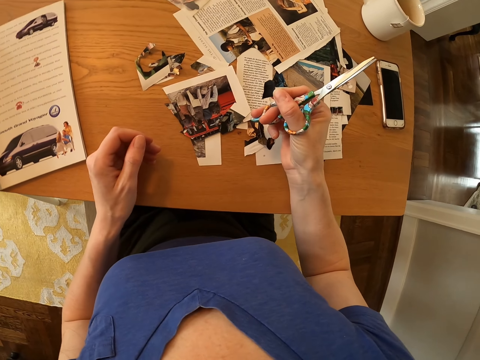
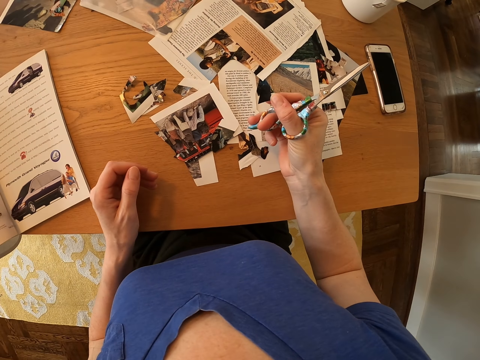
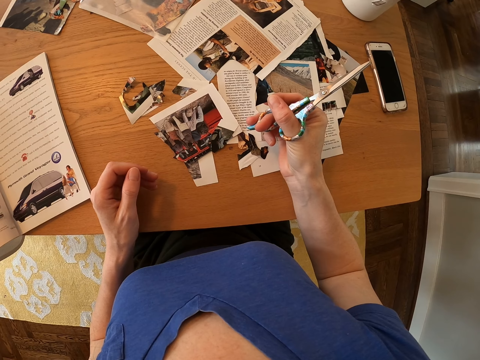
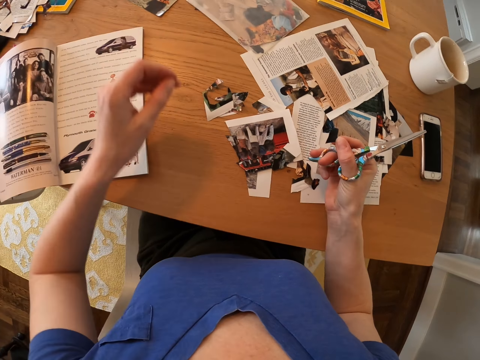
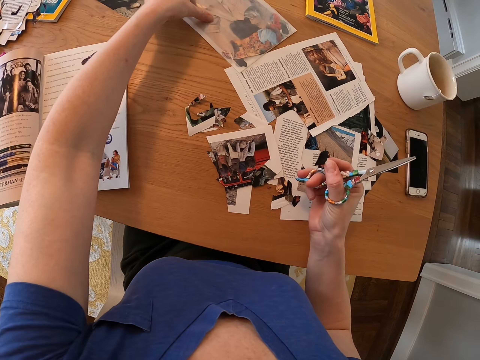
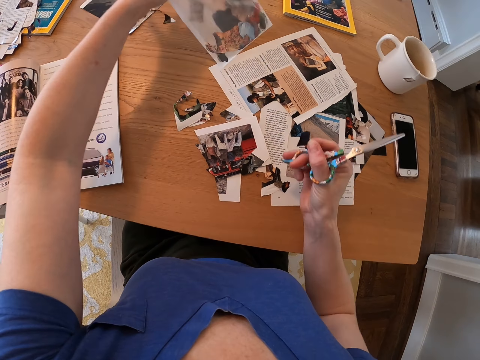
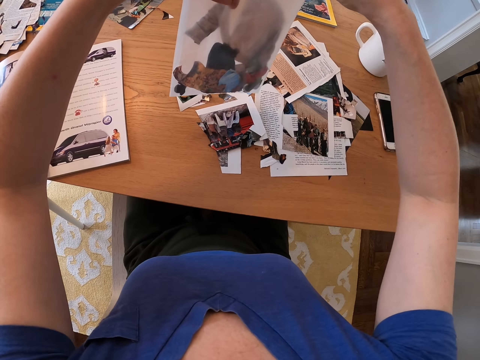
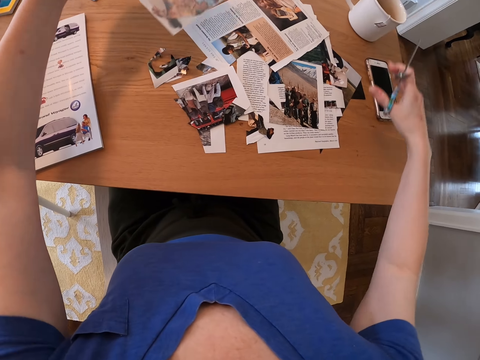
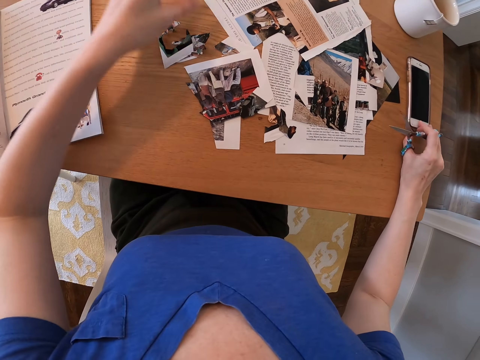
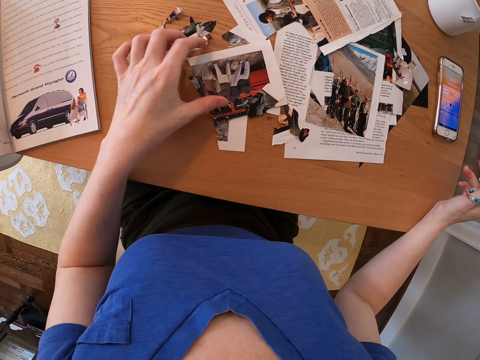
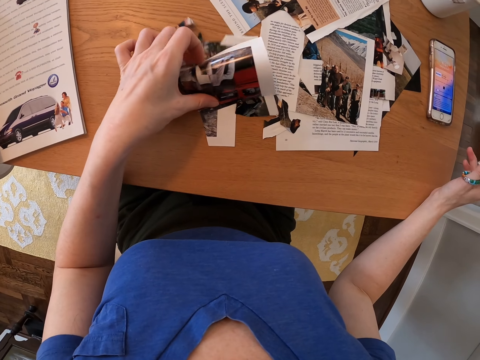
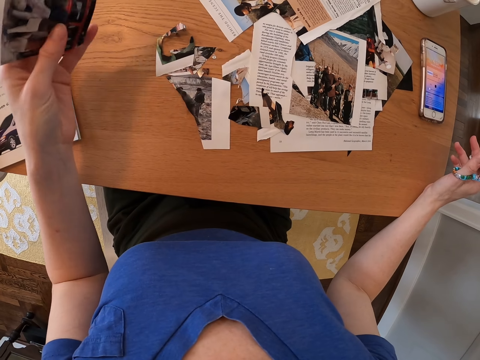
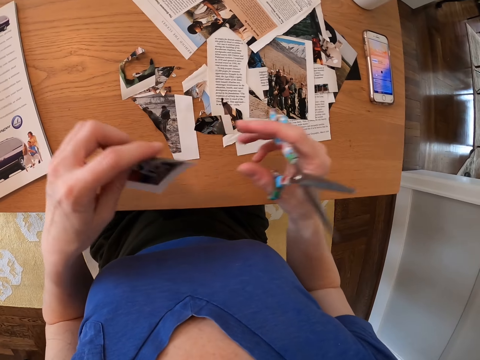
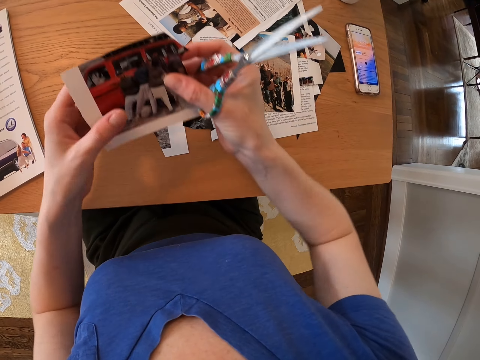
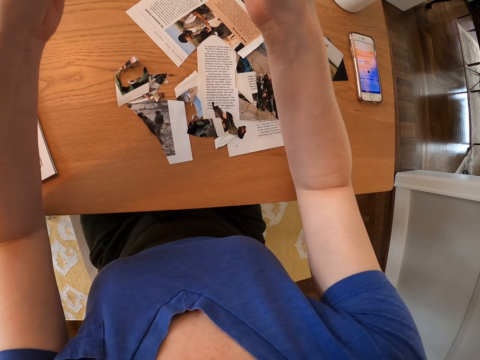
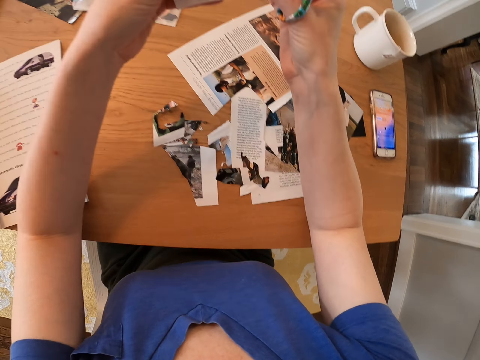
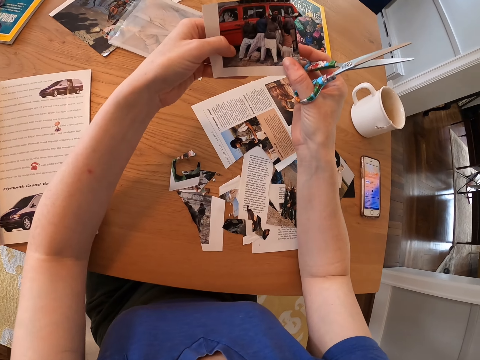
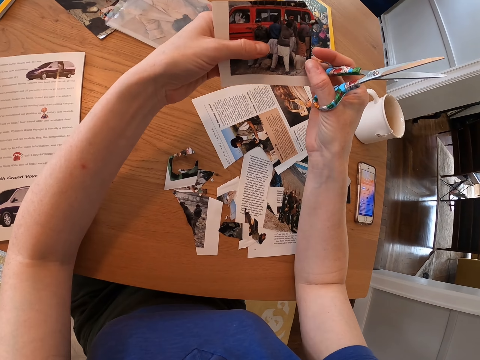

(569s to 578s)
The camera wearer puts the piece of paper in a small carrier bag. They touch the phone. They pick up a picture from the table.

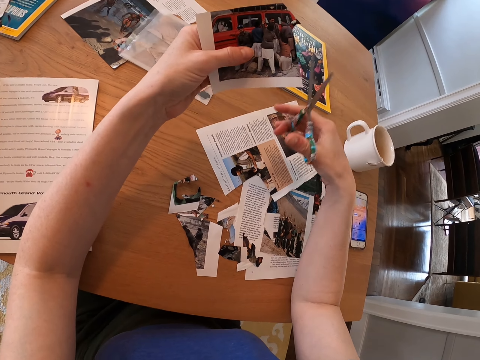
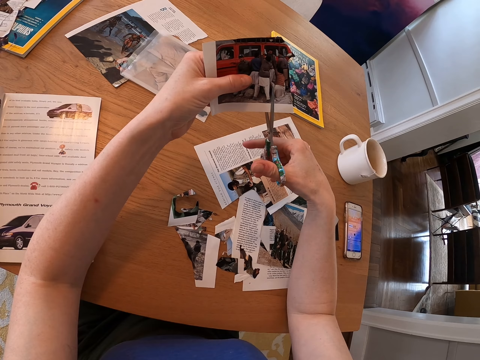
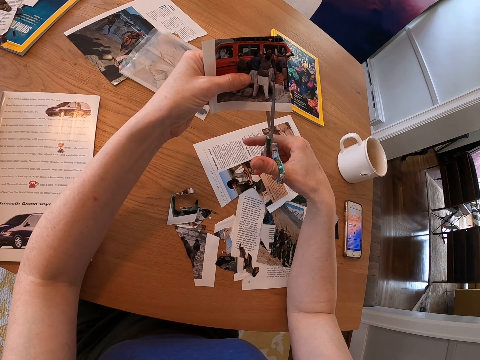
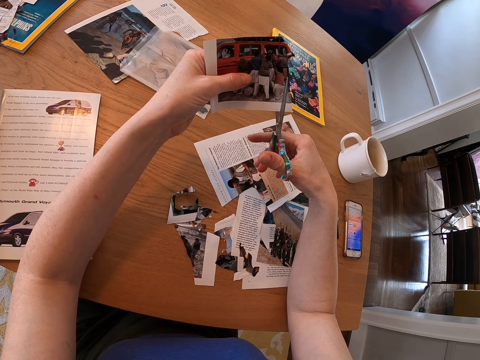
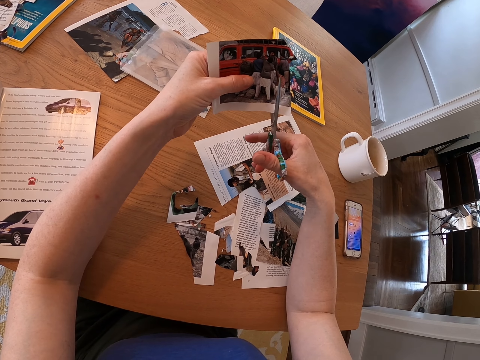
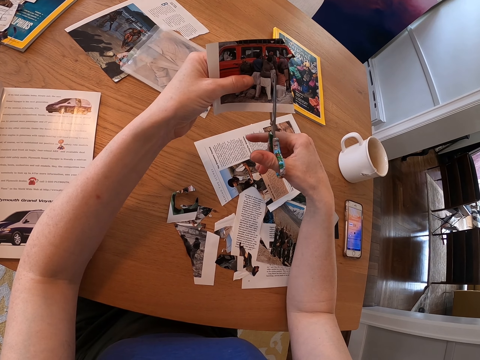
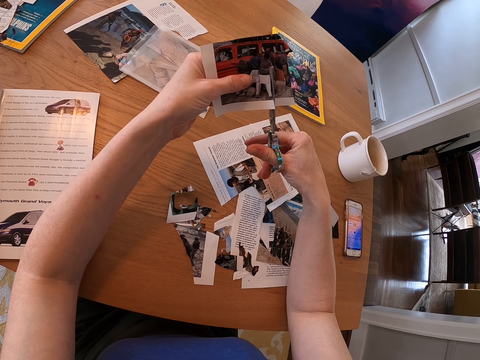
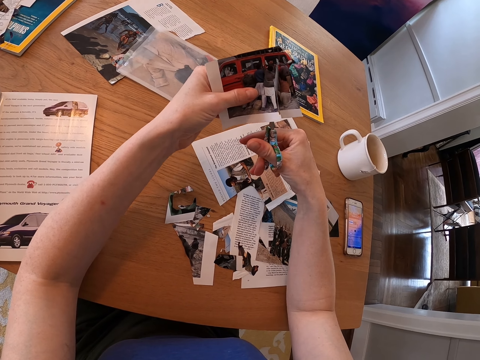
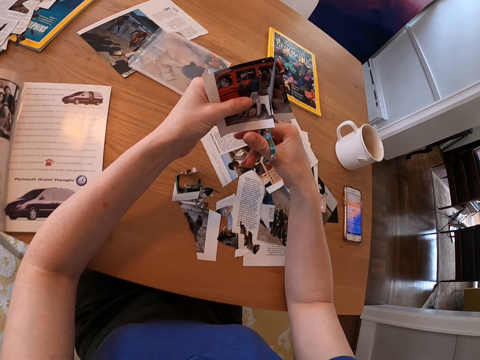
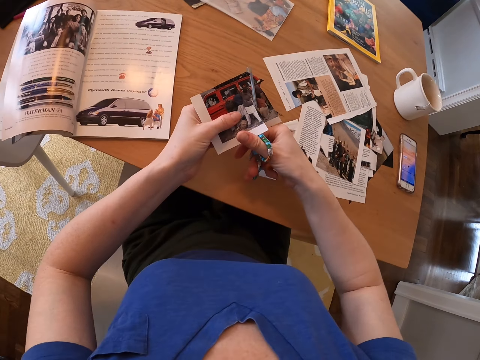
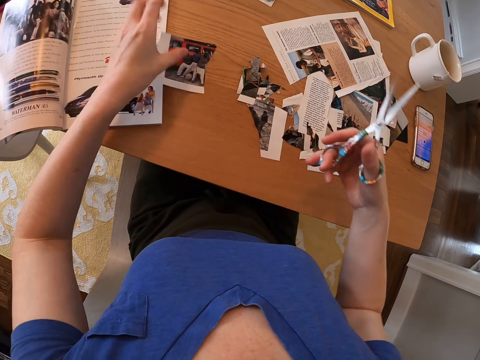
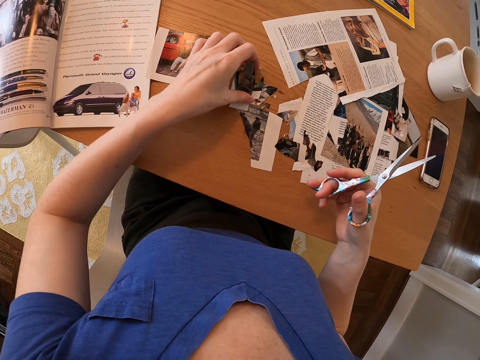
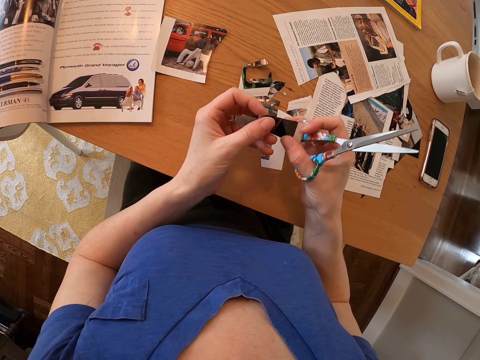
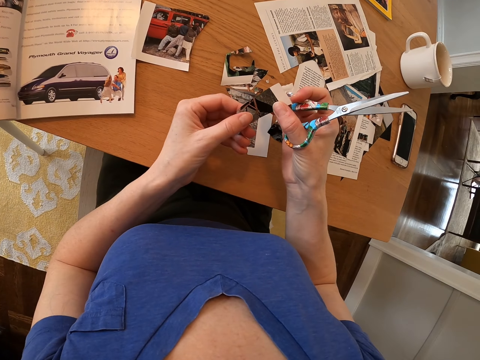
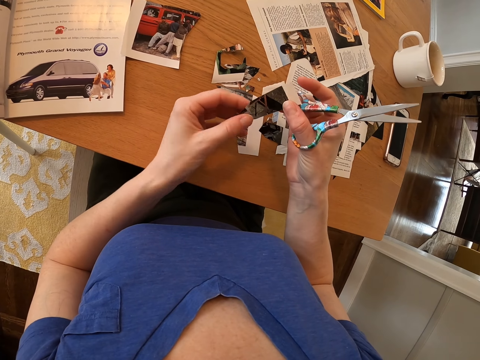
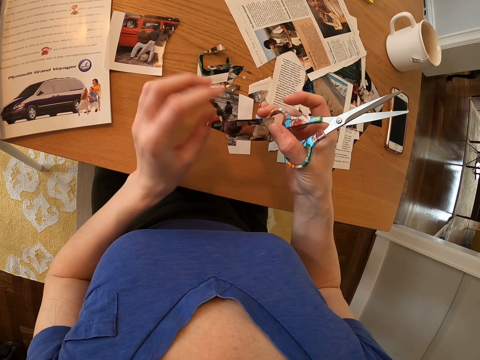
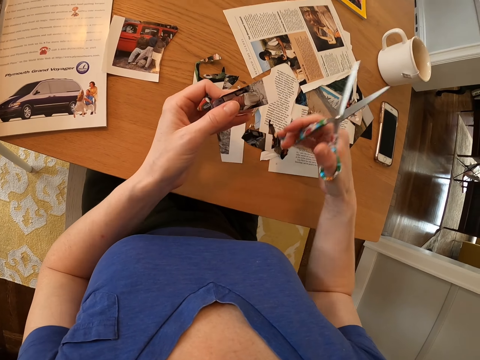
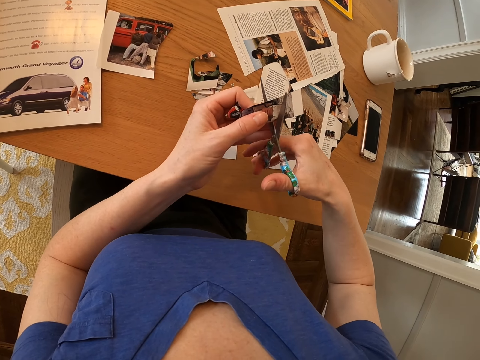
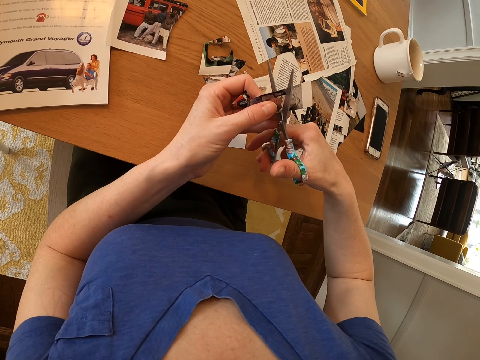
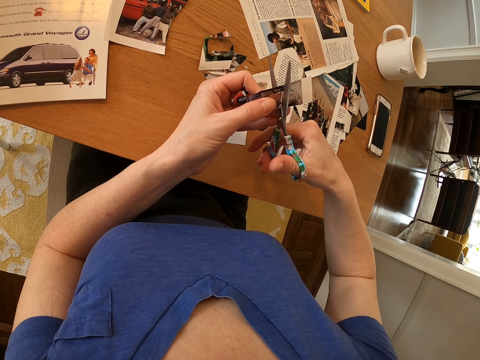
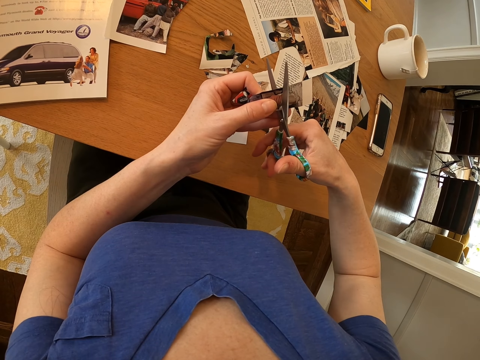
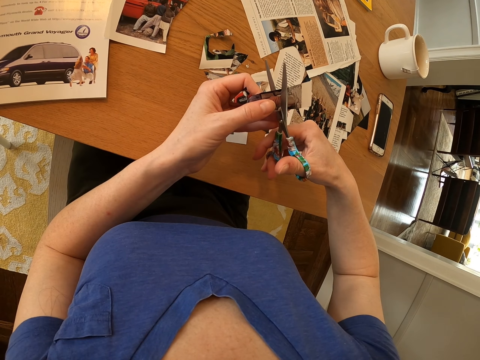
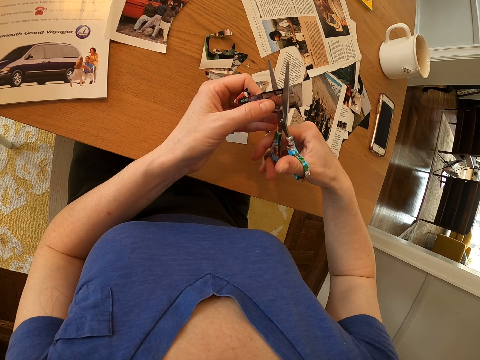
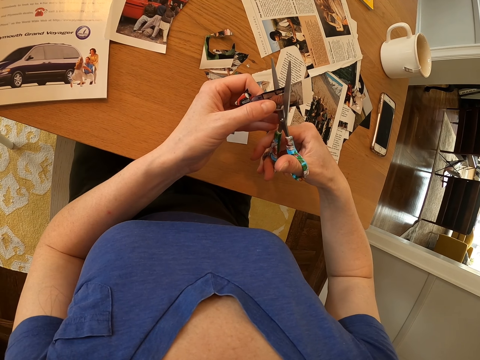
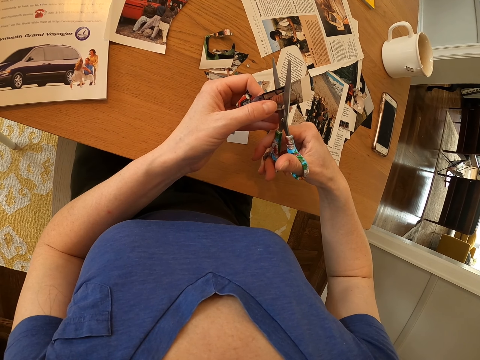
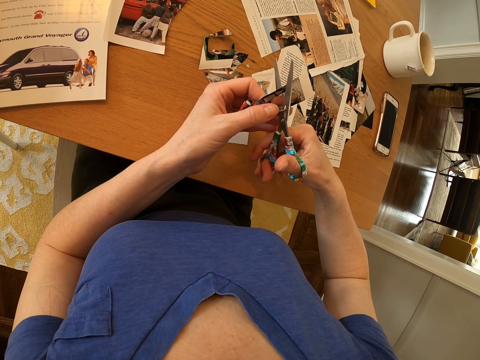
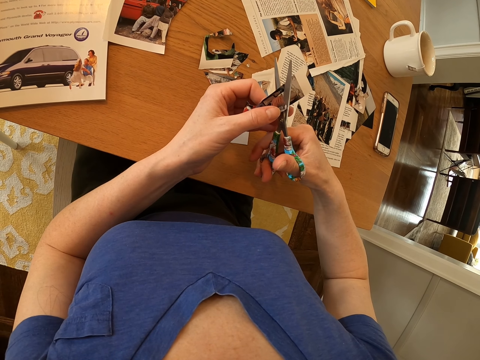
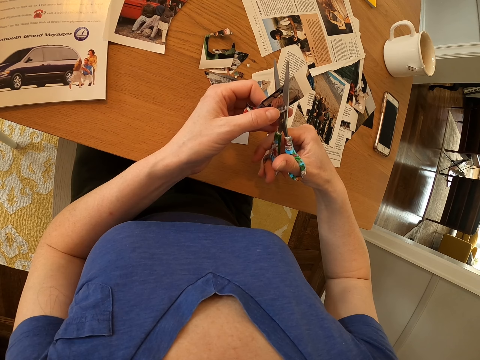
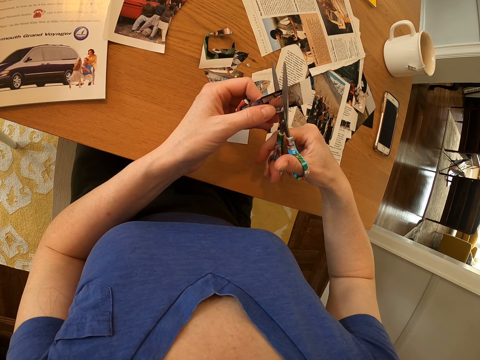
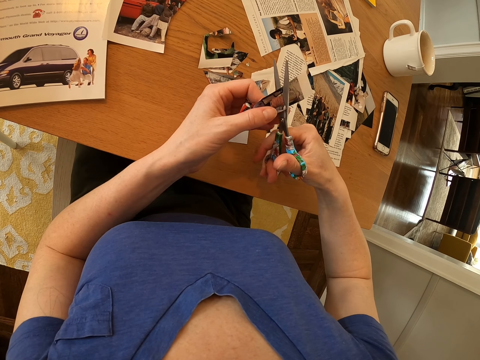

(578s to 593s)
The camera wearer cuts out the picture with a pair of scissors. They trim the cut picture.

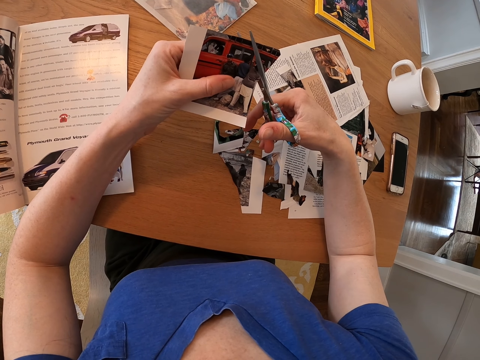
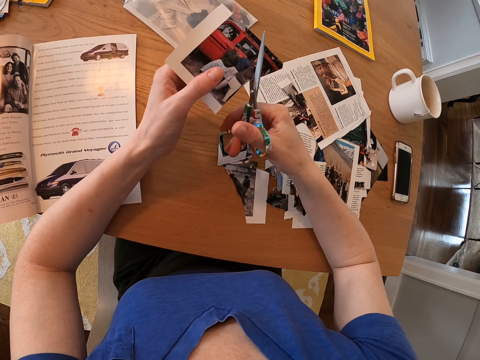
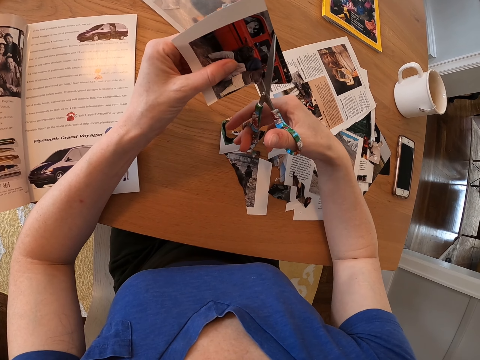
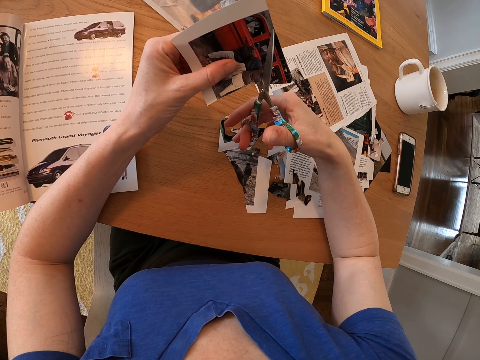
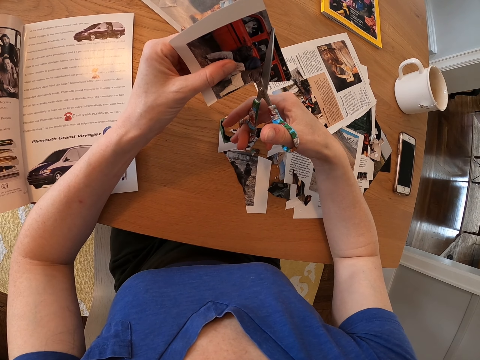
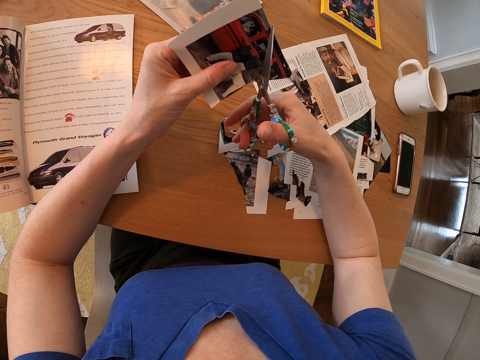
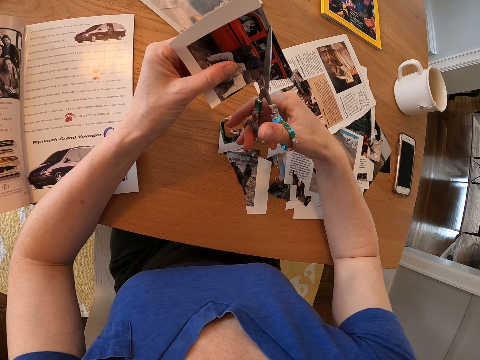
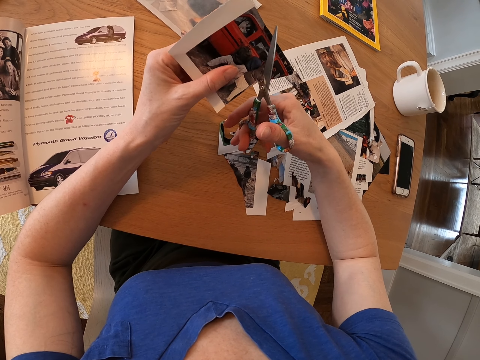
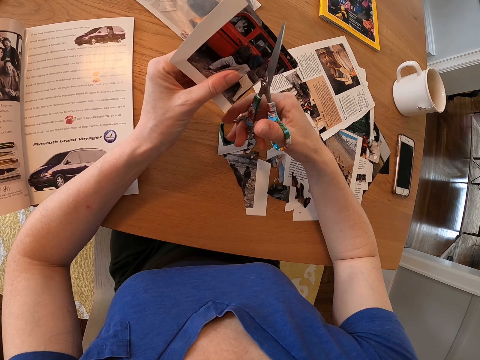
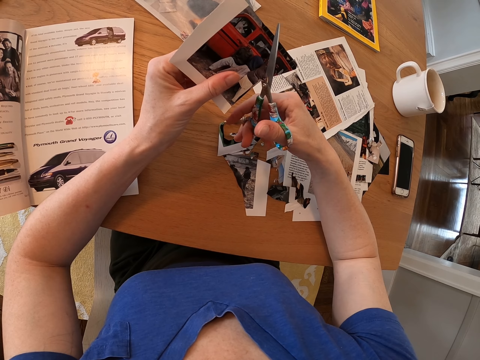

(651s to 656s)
The camera wearer cuts out the picture with a pair of scissors.
